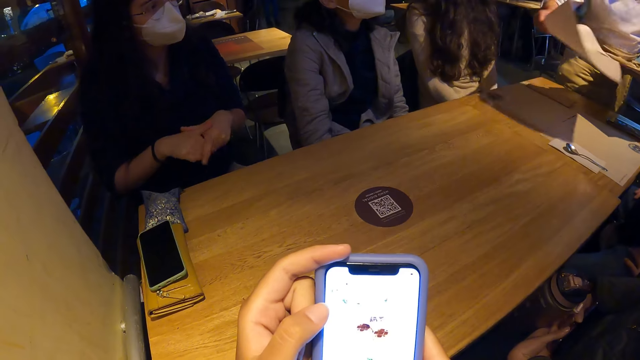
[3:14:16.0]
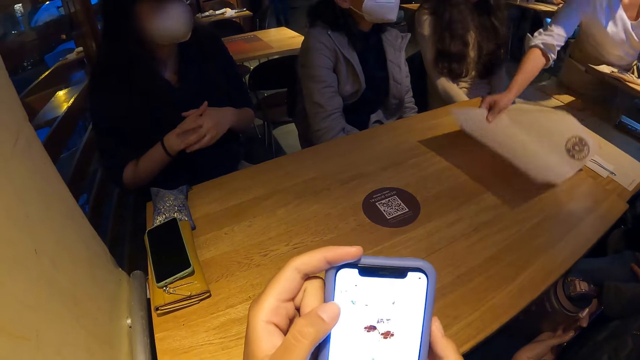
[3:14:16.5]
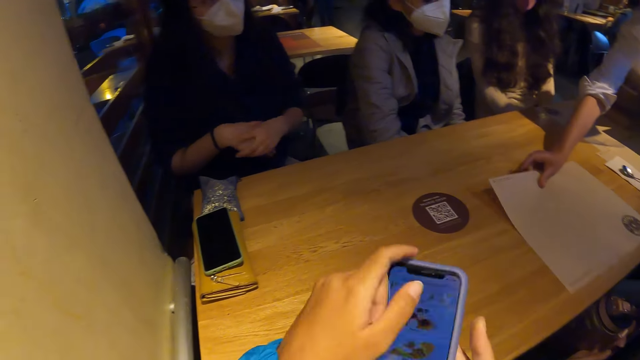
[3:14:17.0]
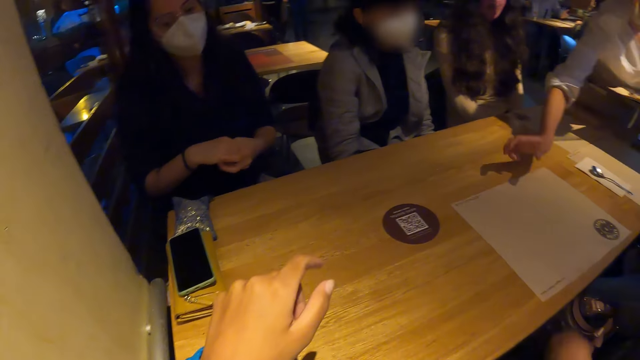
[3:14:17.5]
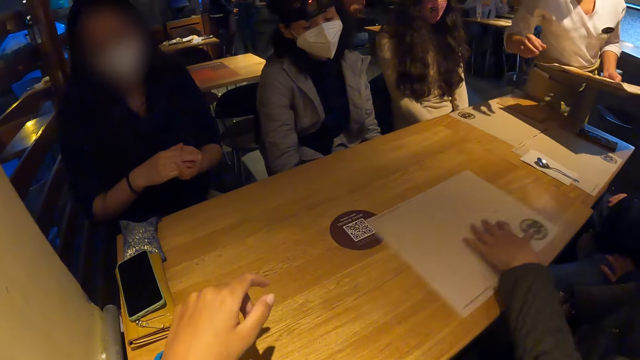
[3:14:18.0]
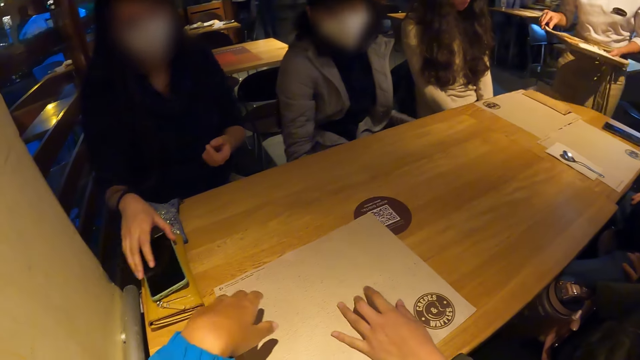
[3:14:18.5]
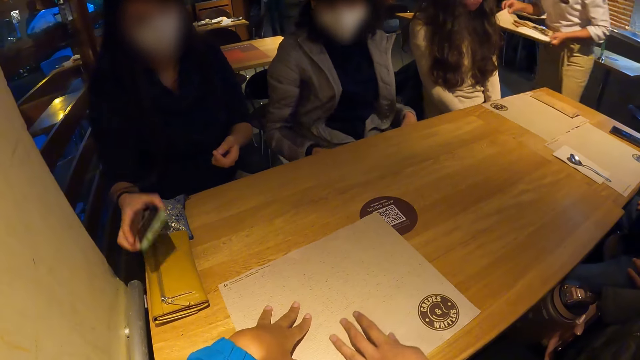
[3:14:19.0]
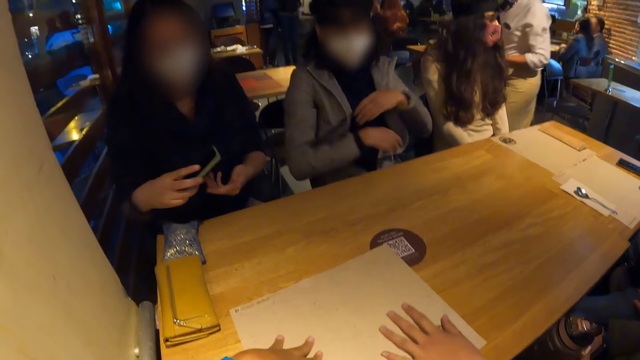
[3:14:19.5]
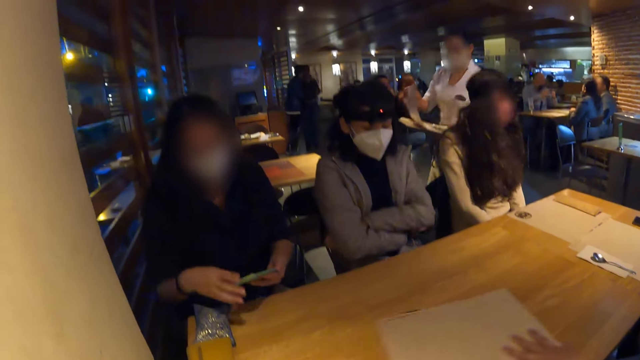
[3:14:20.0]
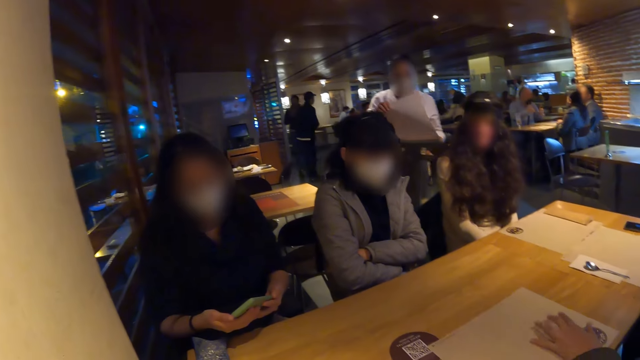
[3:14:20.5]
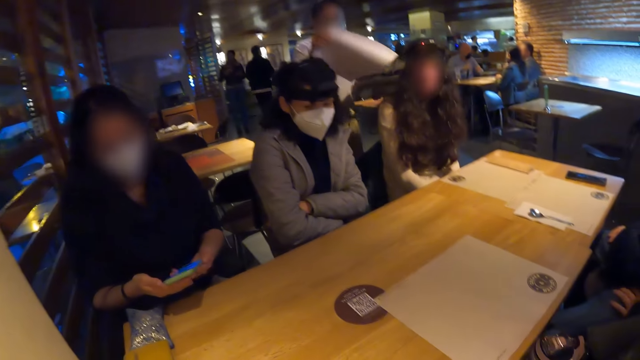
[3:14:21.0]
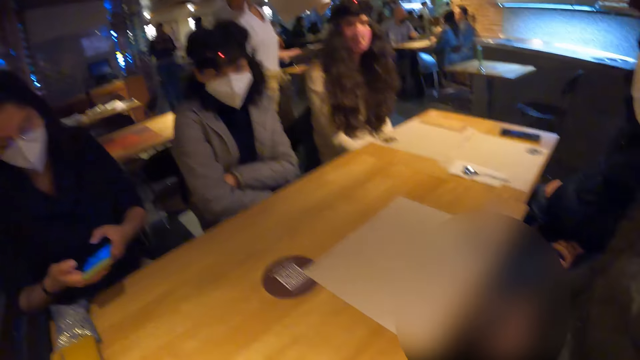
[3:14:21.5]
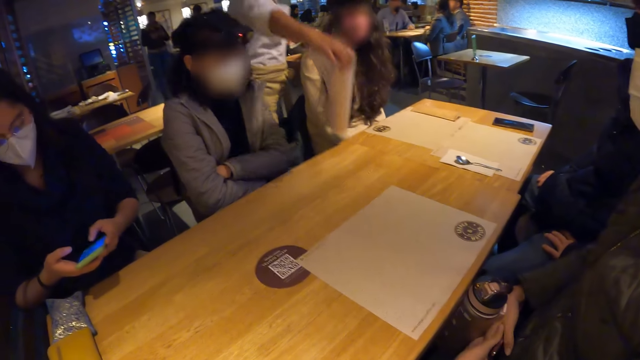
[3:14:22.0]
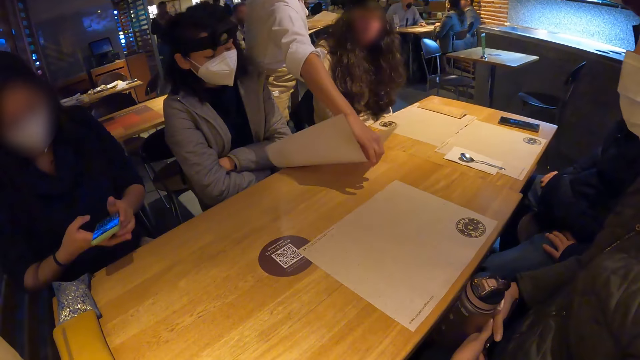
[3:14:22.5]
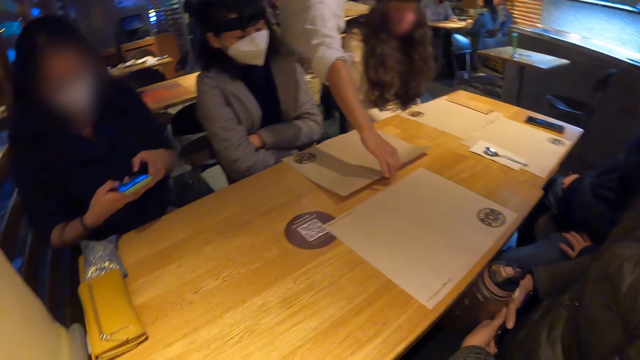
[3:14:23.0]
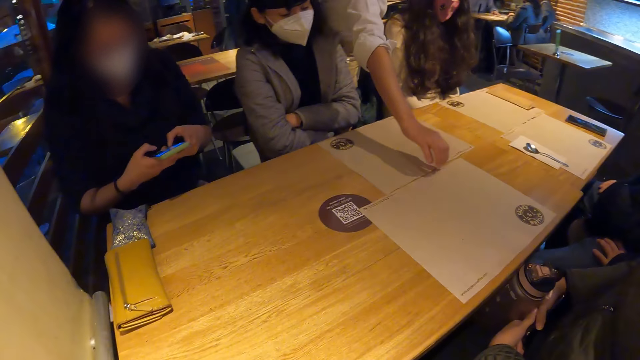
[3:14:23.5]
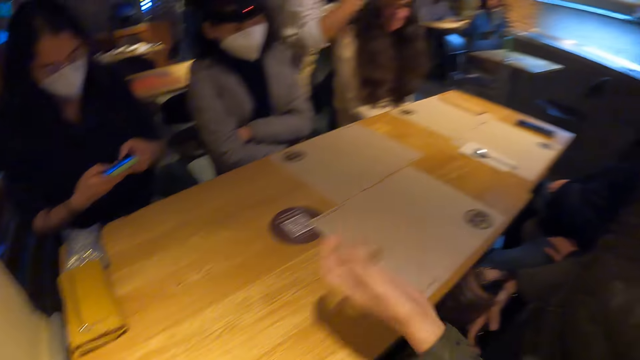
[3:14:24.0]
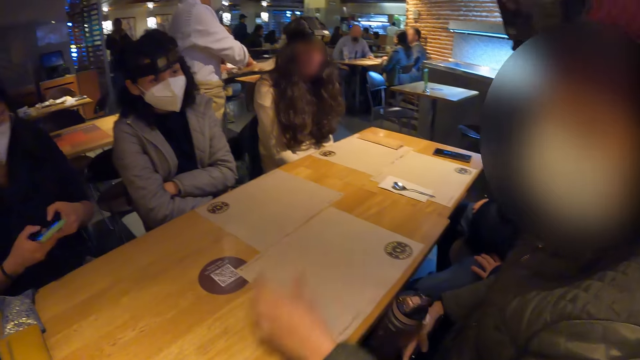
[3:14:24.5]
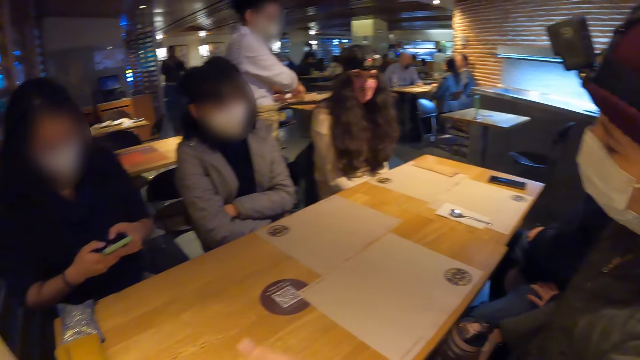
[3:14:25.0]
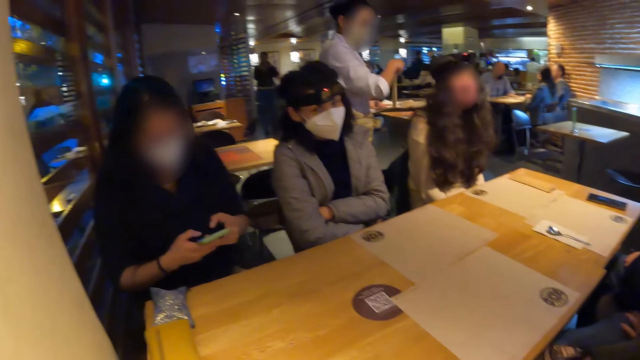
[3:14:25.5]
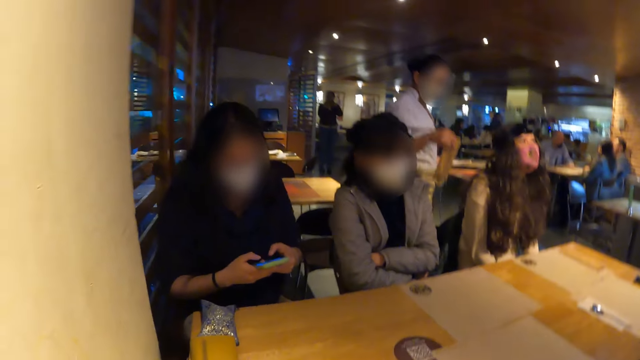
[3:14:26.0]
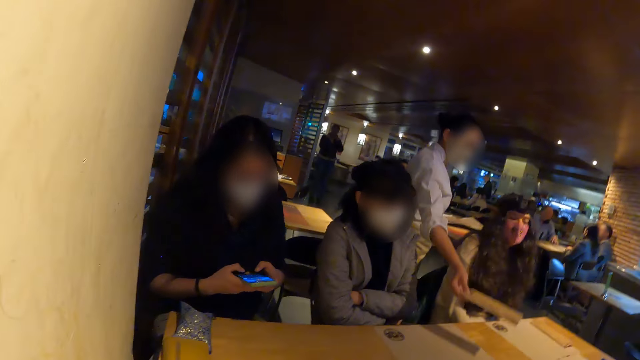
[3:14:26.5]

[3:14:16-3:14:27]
The waitress places the table mat in her right hand on the table. The camera wearer puts the phone on the table. The woman moves the table mat on the table with her left hand. The camera wearer moves the table mats on the table. Another woman picks up the phone from the yellow purse on the table with her right hand. The camera wearer places his left hand on the table mat on the table. The waitress walks round the table. The second woman places the phone in her right hand on her left hand. The first woman moves the table mat on the table with her left hand. The waitress picks up a table mat from the tray in her left hand with her right hand. The second woman operates the phone with both hands. The waitress places the table mat in her right hand on the table. The first woman gestures with her left hand. The waitress picks up a brown pack from the tray in her left hand with her right hand.

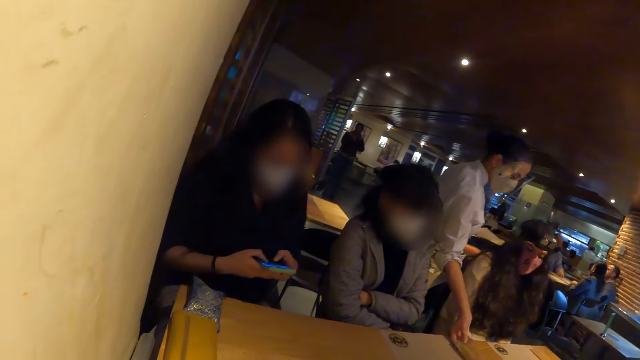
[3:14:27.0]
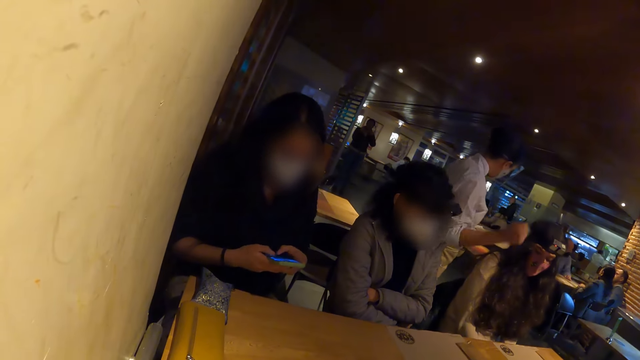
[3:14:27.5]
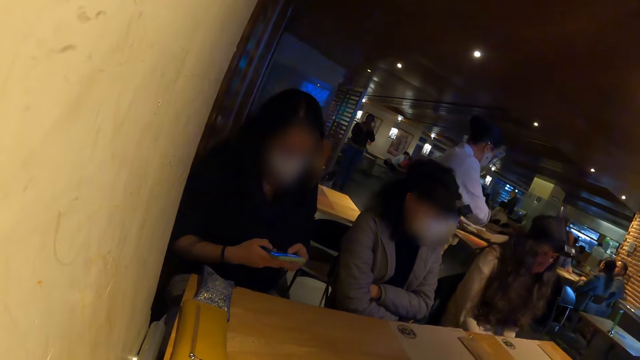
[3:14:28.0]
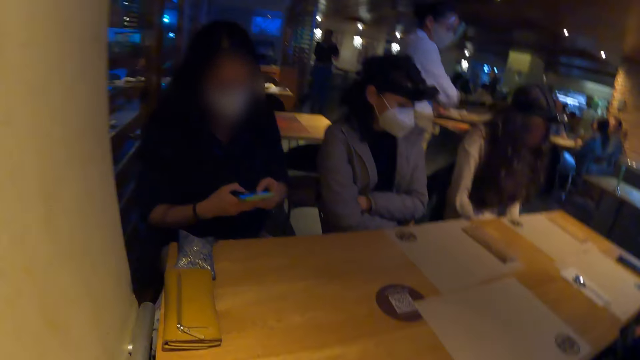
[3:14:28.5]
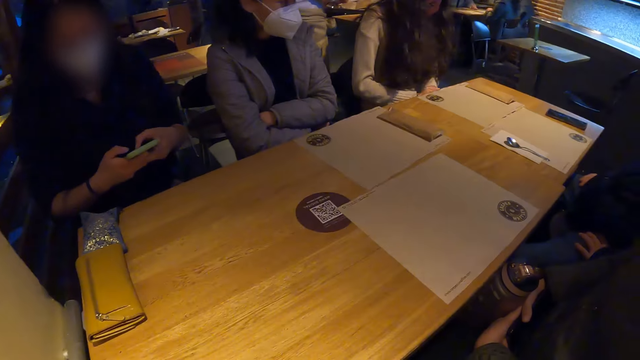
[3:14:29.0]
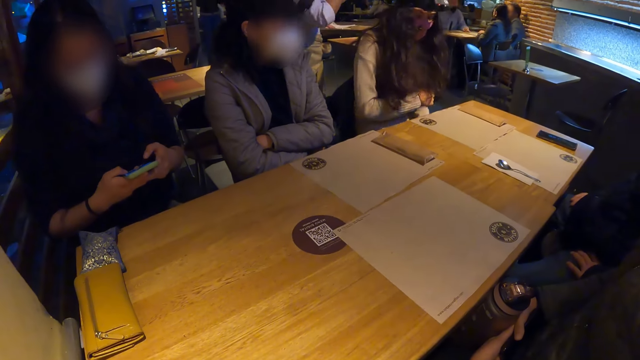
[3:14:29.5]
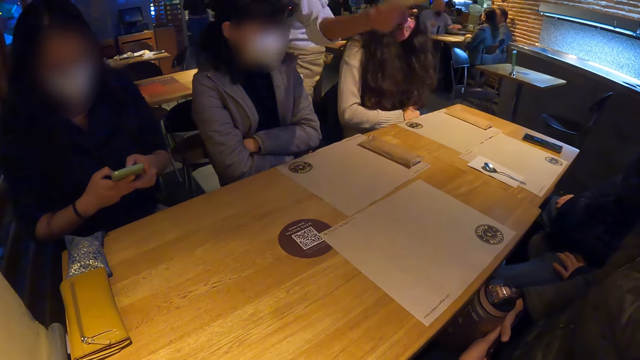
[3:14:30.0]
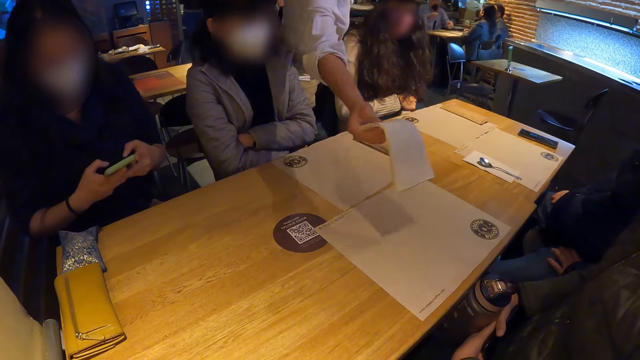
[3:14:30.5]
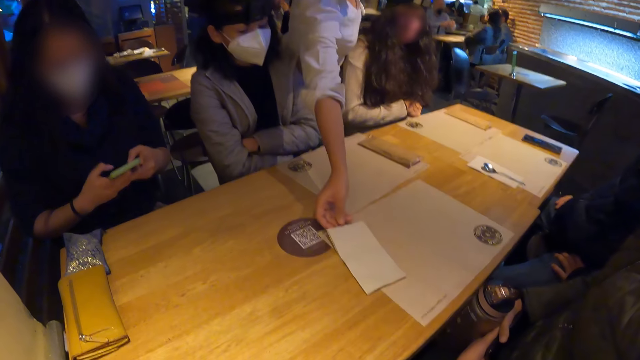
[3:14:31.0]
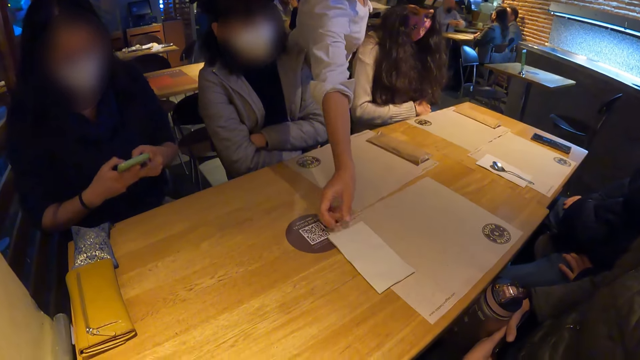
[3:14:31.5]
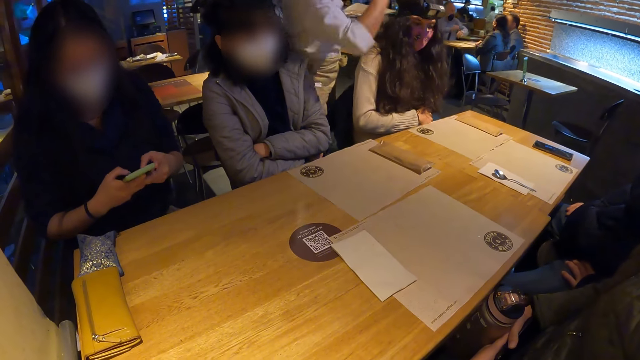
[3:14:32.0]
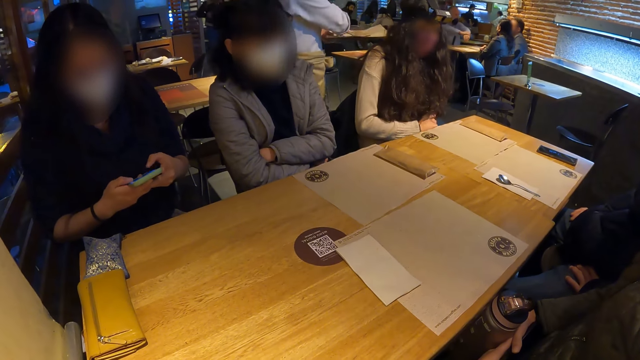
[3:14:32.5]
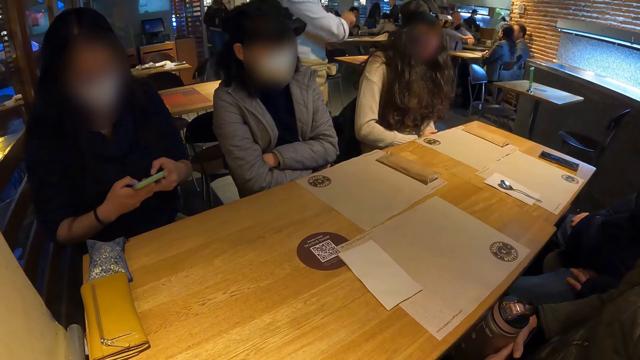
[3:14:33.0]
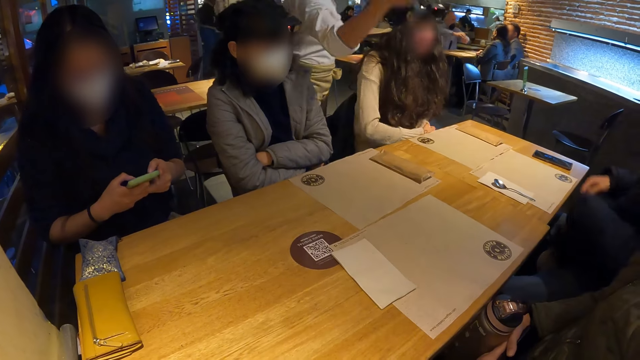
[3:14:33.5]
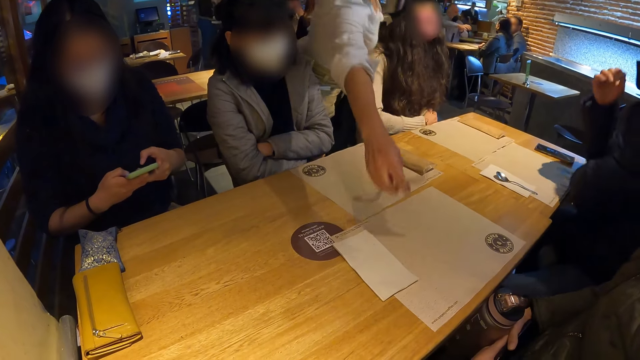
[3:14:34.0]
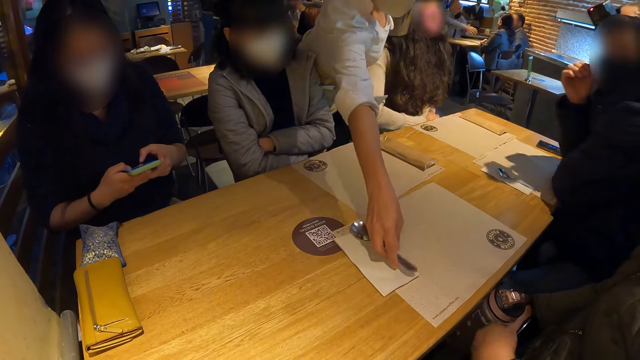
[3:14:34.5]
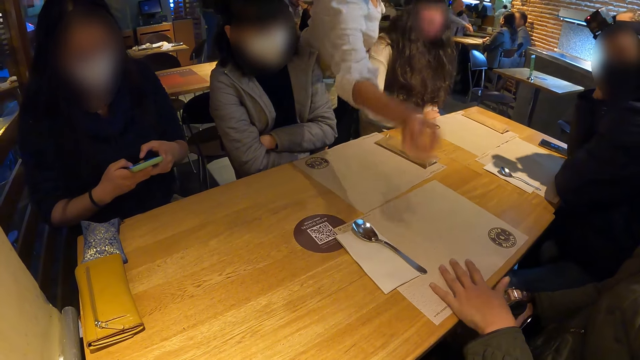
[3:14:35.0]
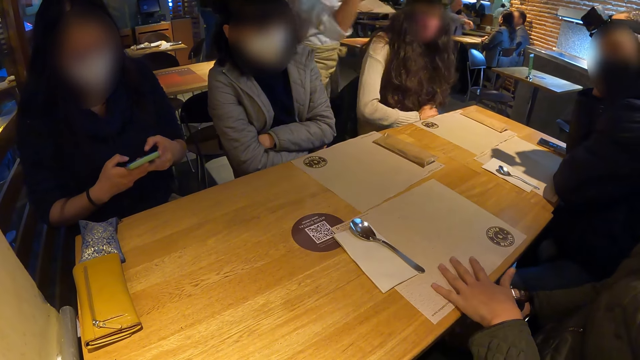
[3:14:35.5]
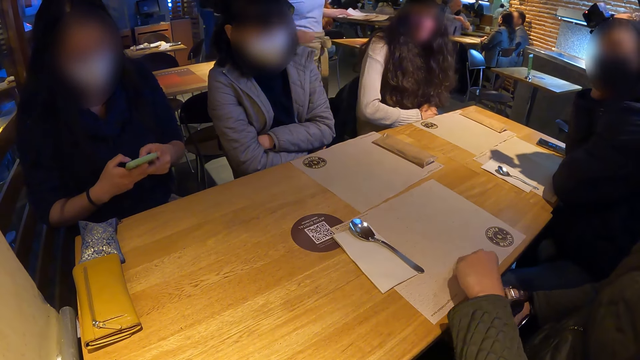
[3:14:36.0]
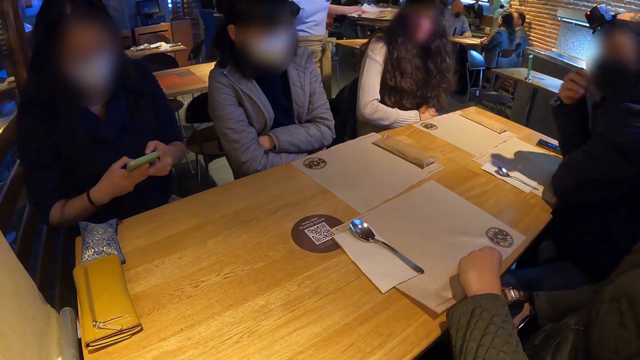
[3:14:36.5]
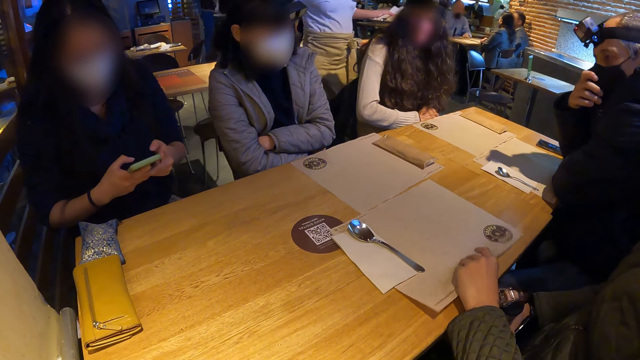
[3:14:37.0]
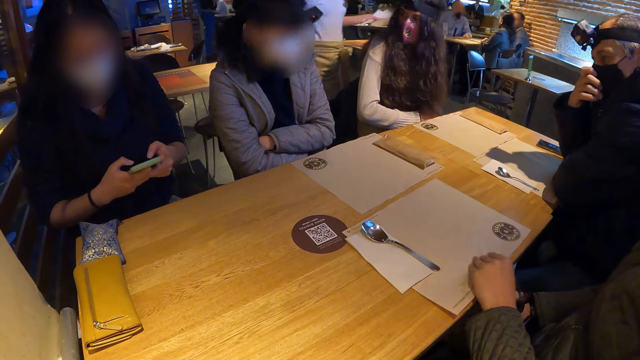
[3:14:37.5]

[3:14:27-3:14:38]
The waitress drops the brown pack on the table mat with her right hand. She picks up a serviette from the tray in her left hand with her right hand. She drops the serviette on the table mat with her right hand. She picks up a spoon from the tray in her left hand with her right hand. She drops the spoon on the serviette on the table with her right hand. The woman places her left hand on the table mat, and moves the table mat with her left hand. The man touches his face mask with his right hand.
